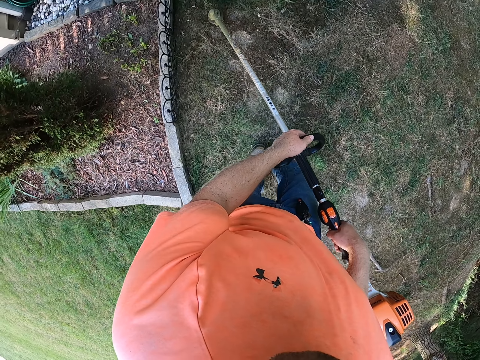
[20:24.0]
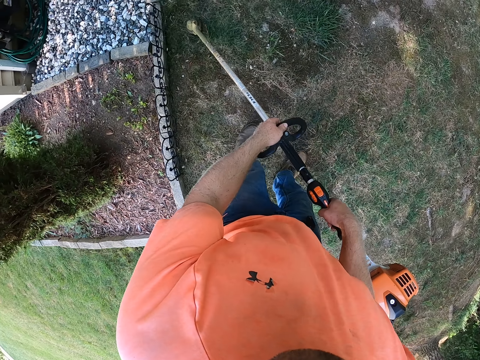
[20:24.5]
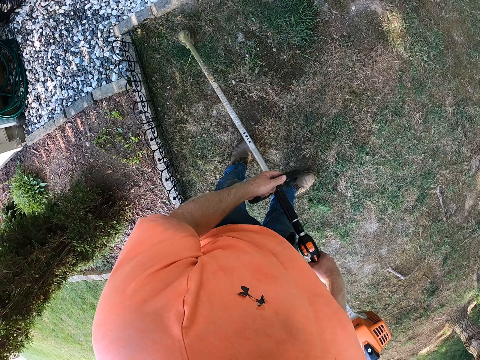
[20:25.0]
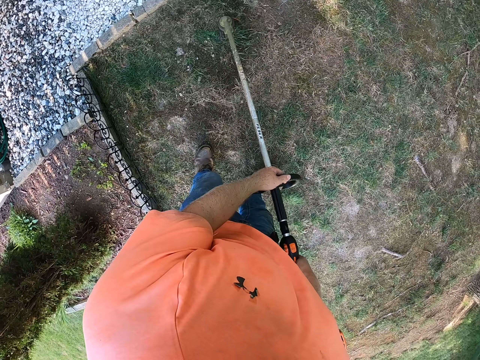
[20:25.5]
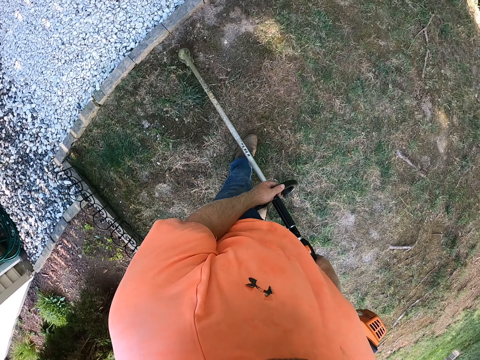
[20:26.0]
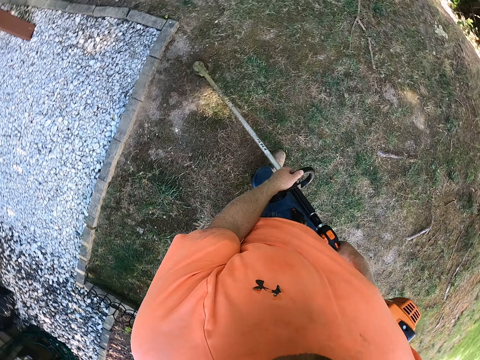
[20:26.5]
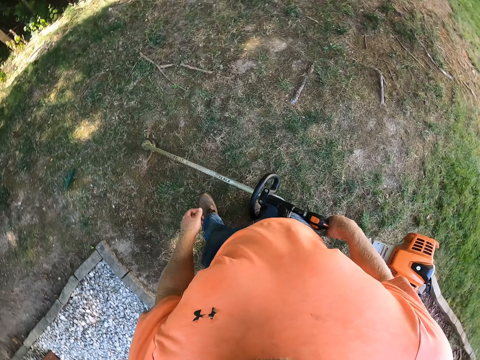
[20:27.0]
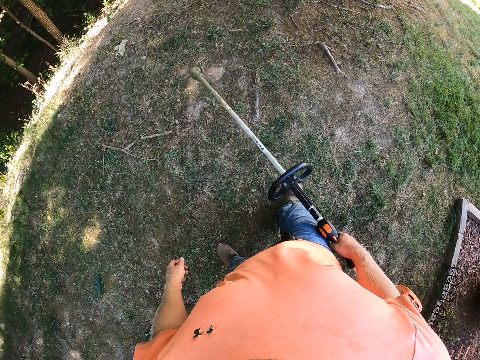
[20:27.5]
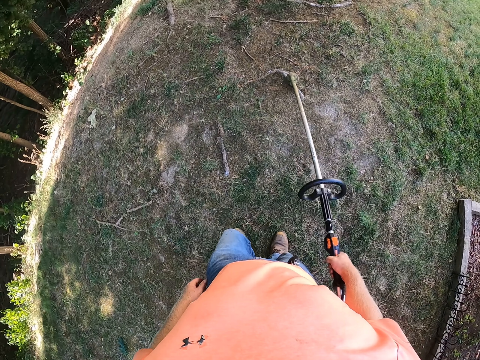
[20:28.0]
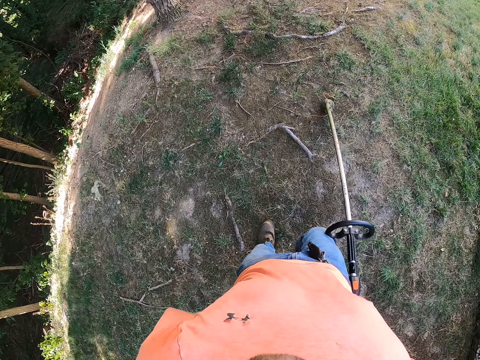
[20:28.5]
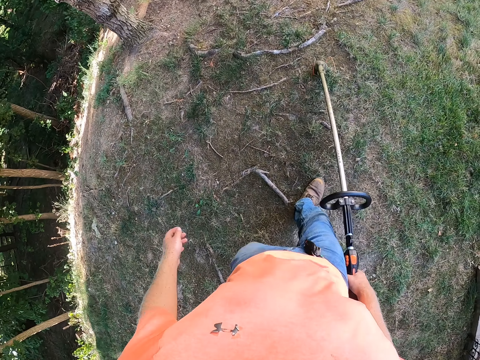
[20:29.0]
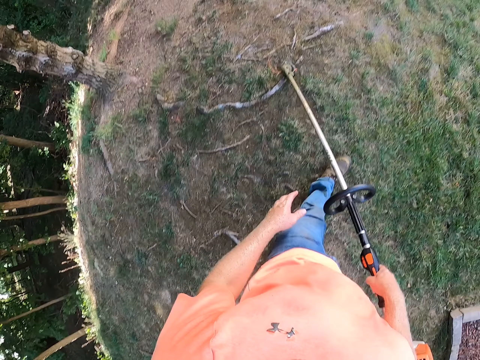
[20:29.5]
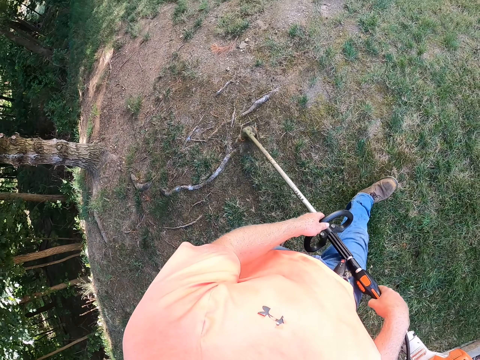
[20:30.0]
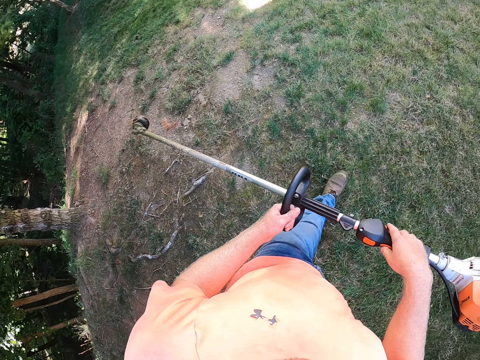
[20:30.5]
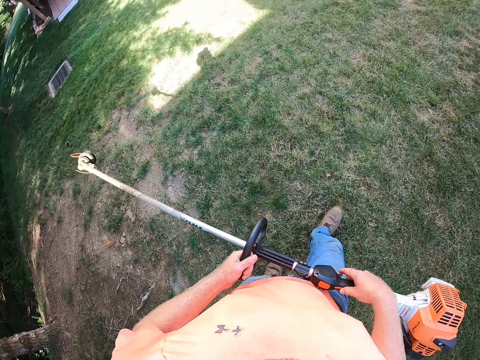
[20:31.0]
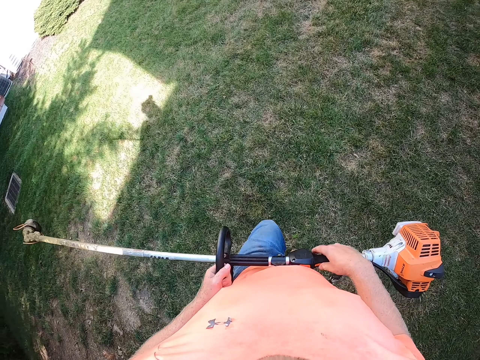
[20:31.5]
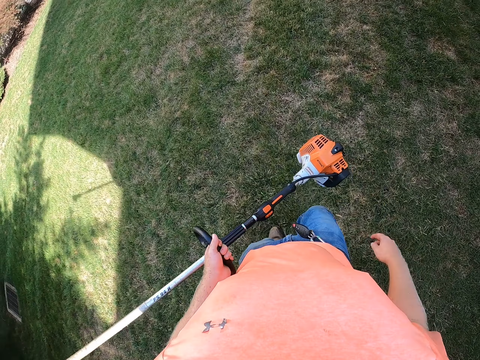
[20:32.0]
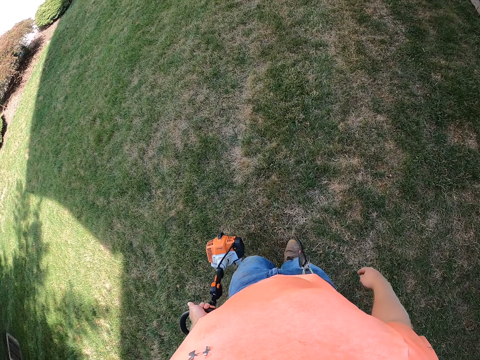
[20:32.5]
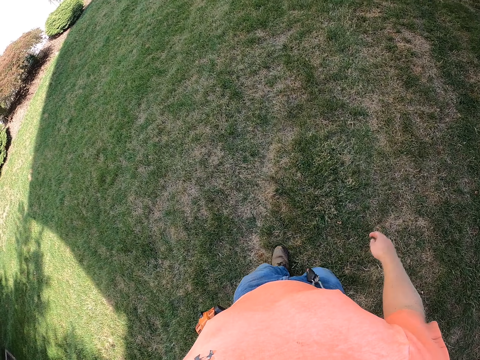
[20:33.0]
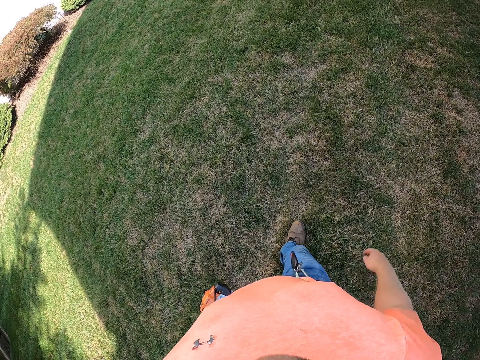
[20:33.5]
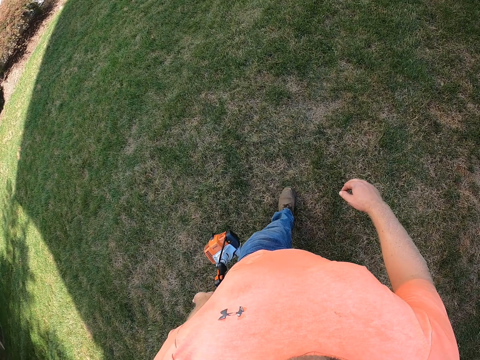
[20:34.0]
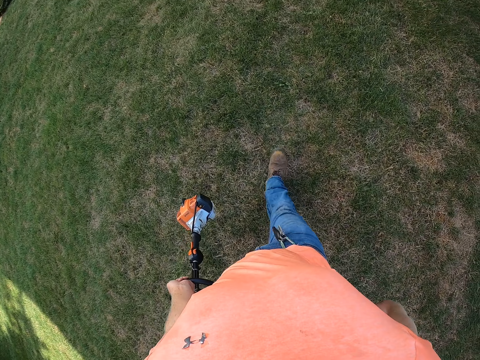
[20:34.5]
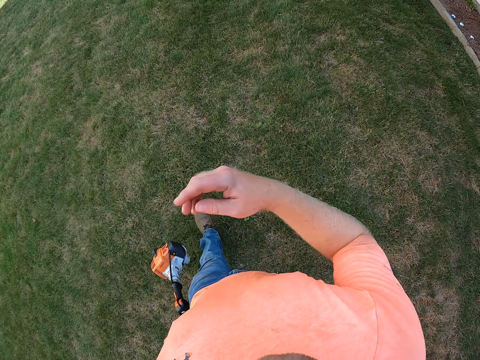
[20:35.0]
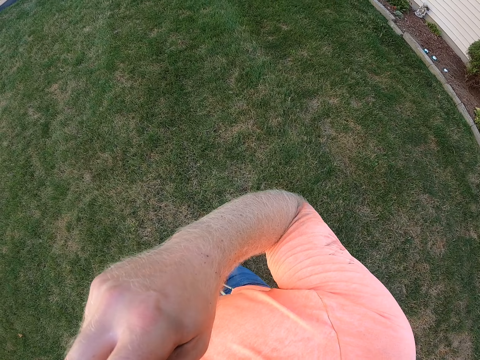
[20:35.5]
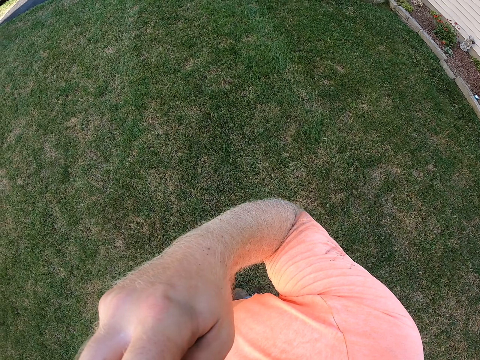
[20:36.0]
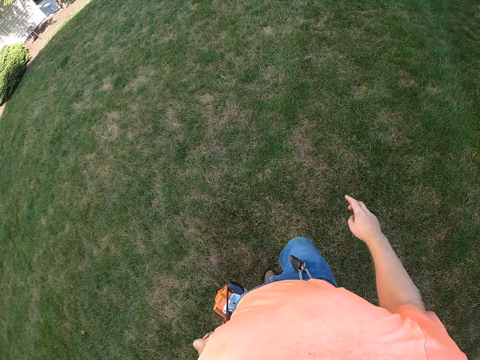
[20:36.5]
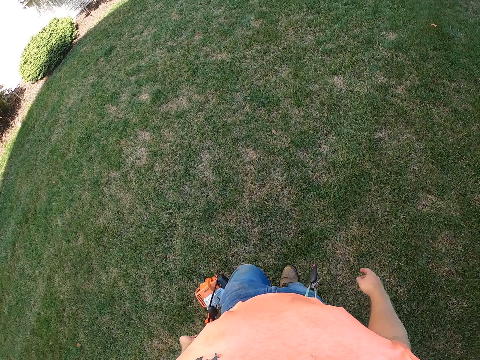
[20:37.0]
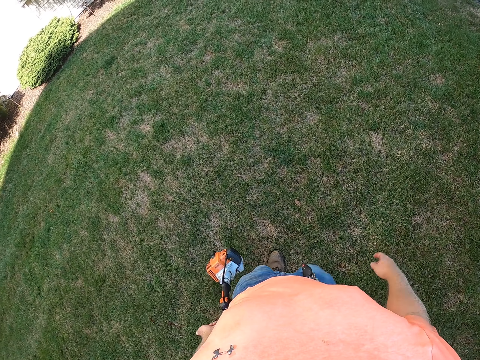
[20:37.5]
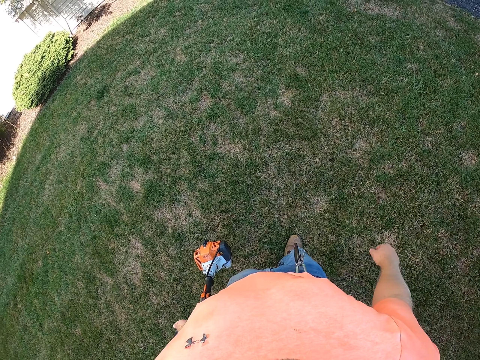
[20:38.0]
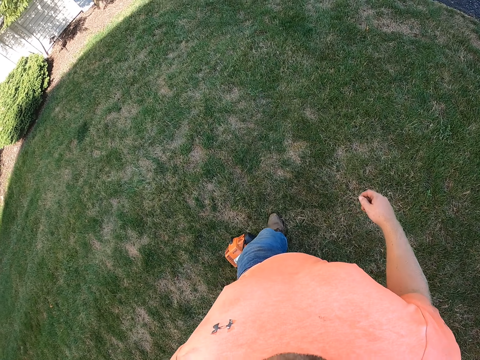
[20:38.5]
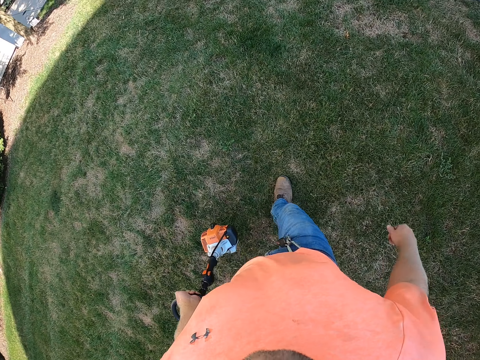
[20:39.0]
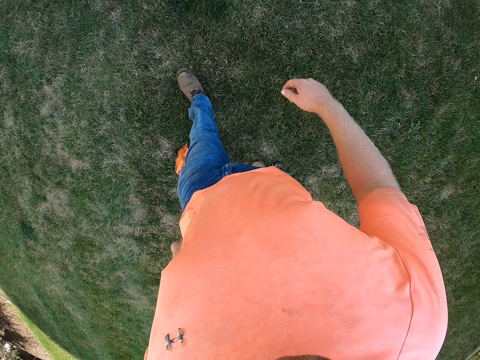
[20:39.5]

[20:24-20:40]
The camera wearer cuts the grass with the string trimmer with his right hand. He holds the string trimmer with his hands. He walks on the grass while holding the grass cutter. He holds the string trimmer with his left hand. He touches the face. He walks on the grass while holding the grass cutter.

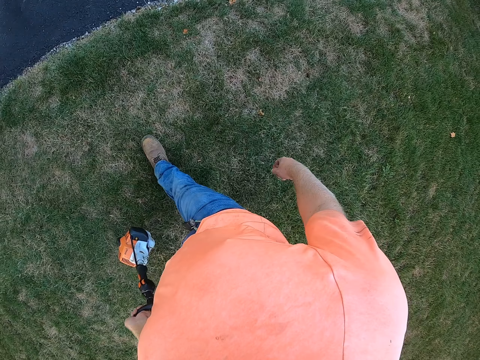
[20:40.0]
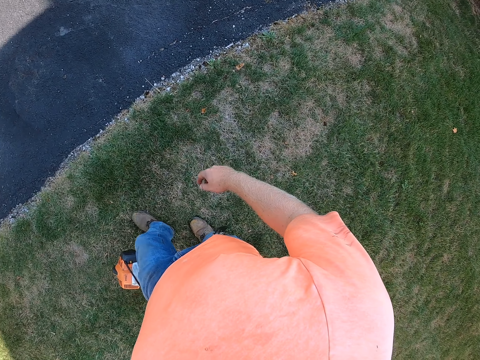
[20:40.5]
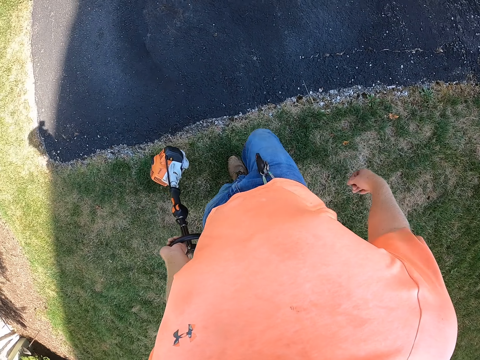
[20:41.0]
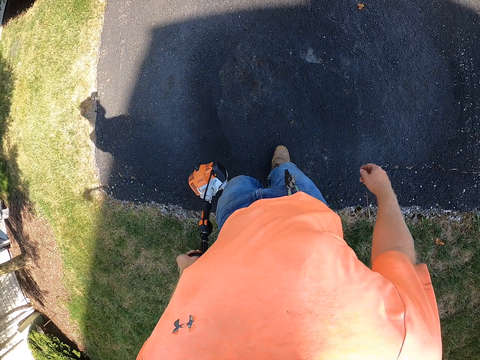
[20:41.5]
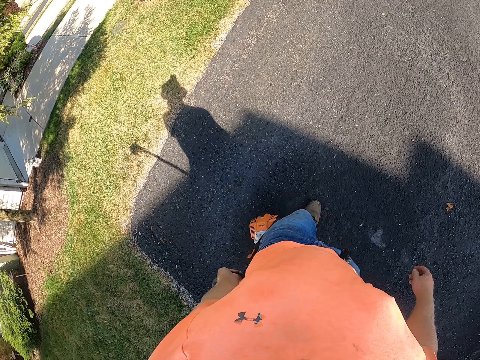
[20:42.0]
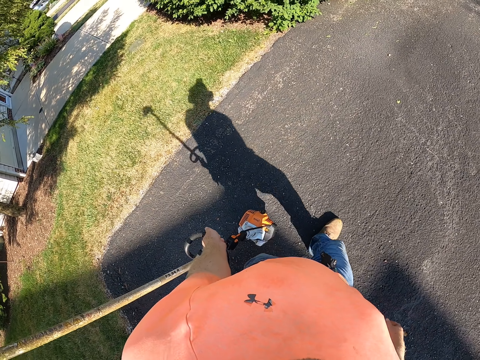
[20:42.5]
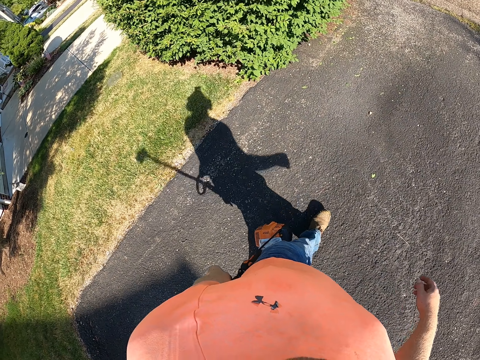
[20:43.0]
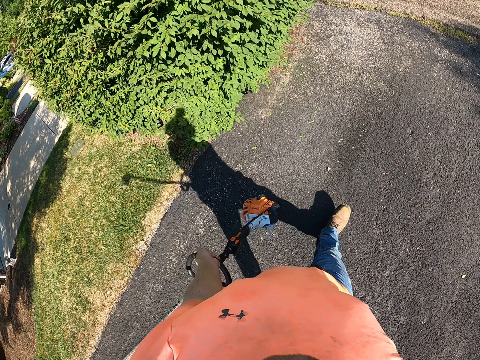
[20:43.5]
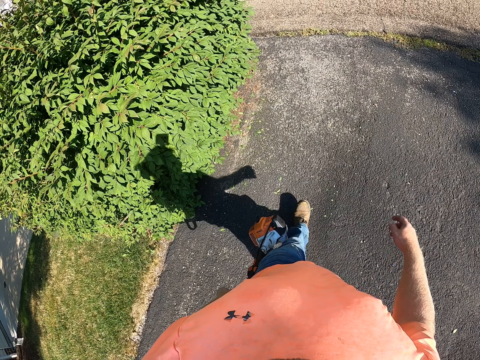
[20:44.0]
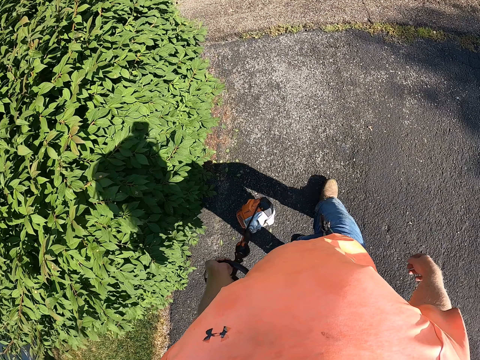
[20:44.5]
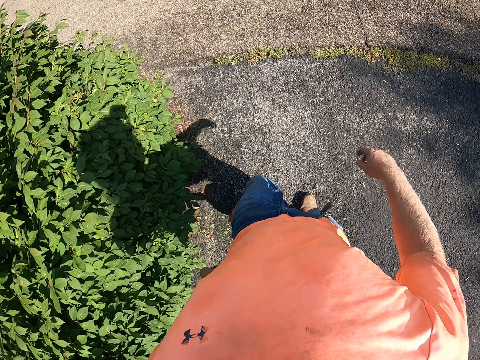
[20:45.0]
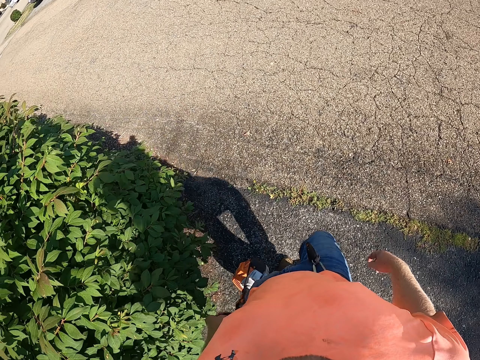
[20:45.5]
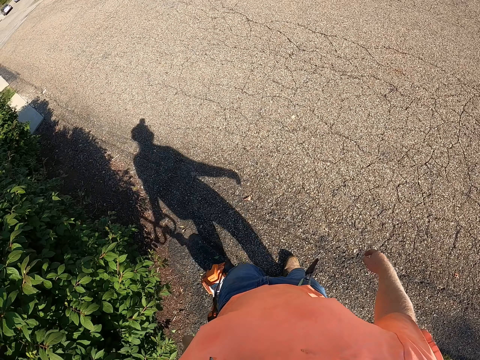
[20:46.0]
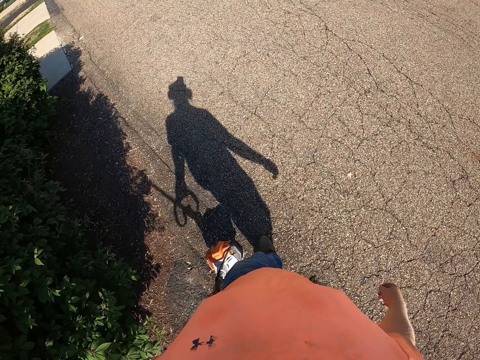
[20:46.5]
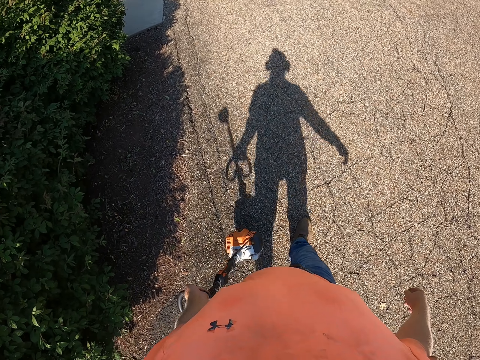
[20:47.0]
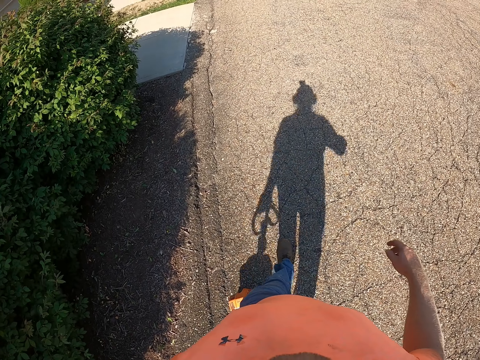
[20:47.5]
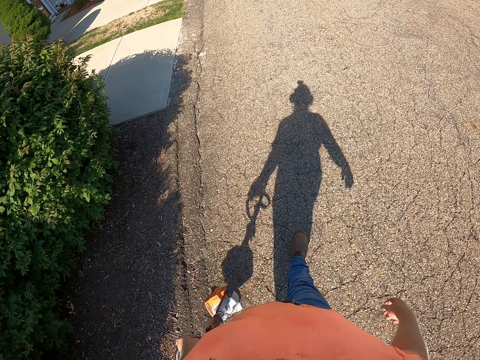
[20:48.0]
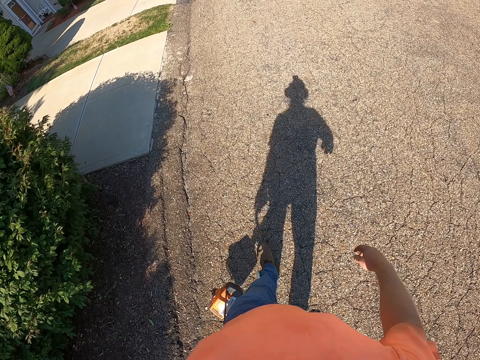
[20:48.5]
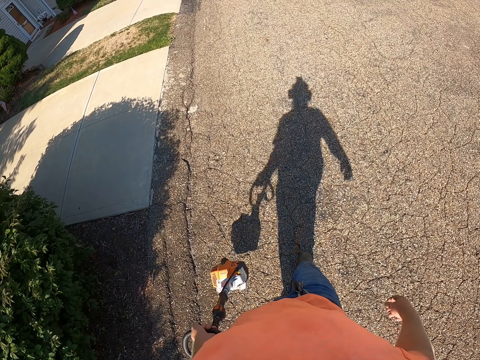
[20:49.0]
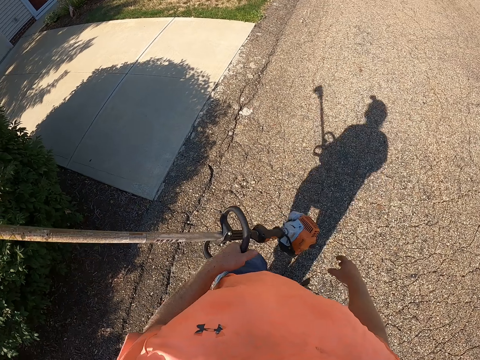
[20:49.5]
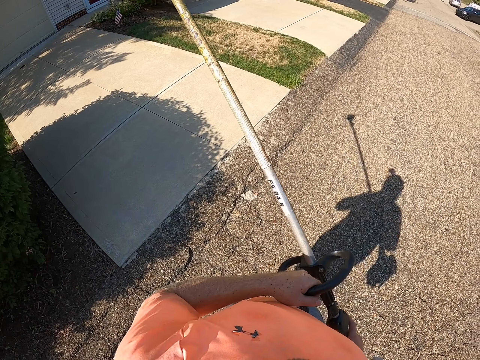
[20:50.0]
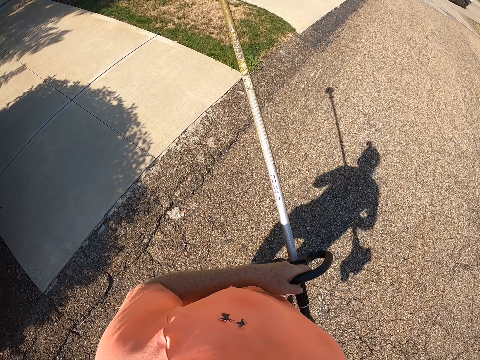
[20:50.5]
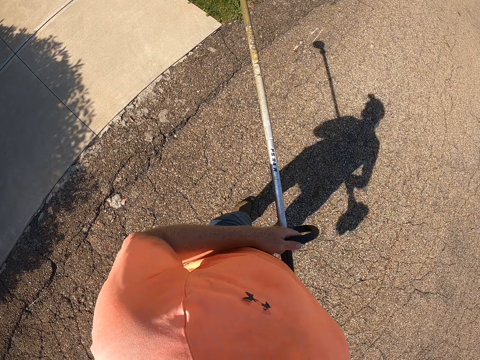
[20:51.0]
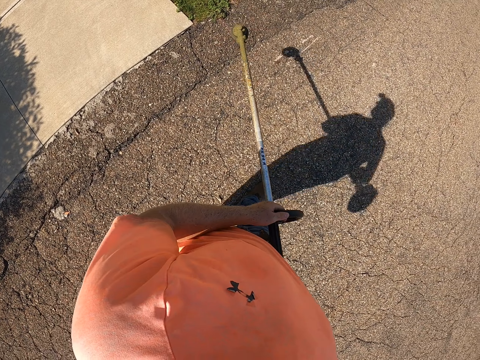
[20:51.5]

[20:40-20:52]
The camera wearer walks on the road while holding the grass cutter. He holds the string trimmer with his hands.
